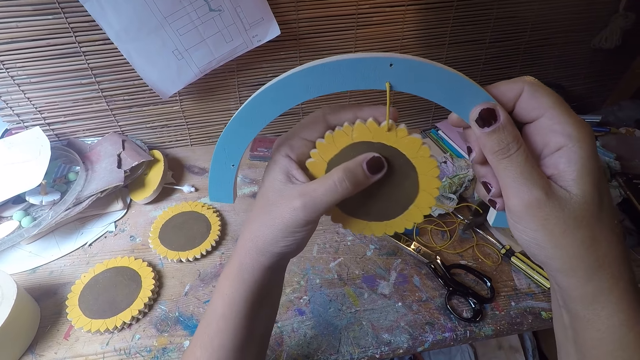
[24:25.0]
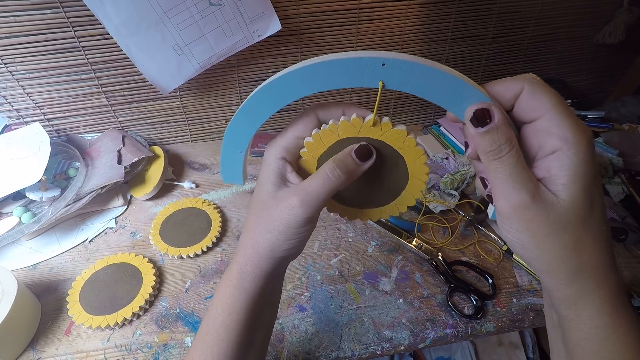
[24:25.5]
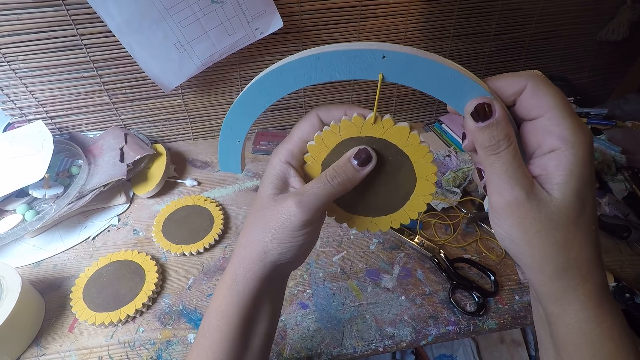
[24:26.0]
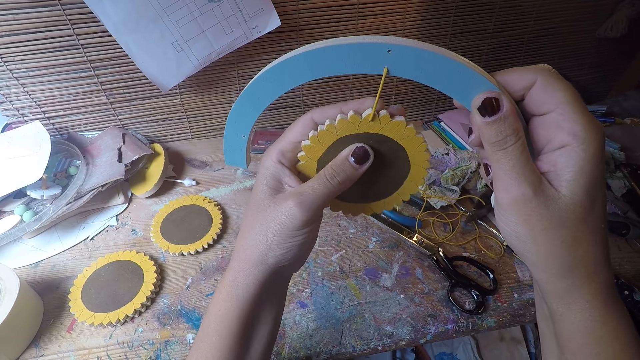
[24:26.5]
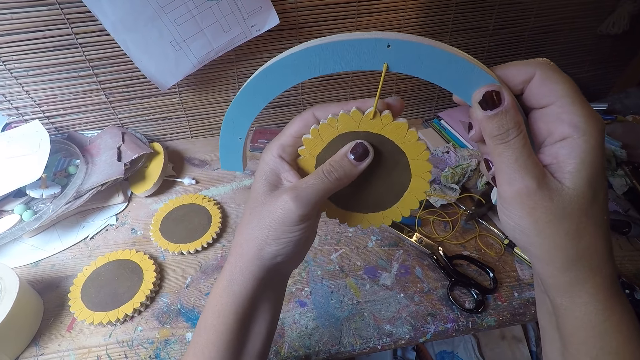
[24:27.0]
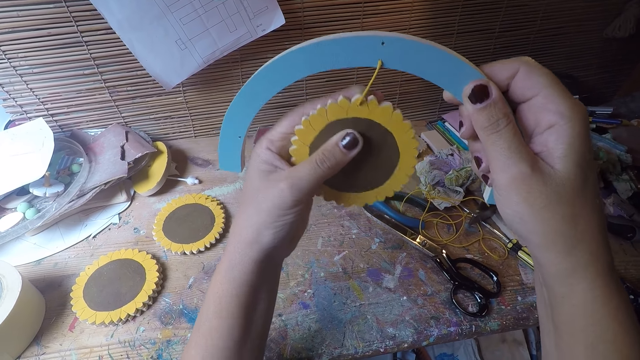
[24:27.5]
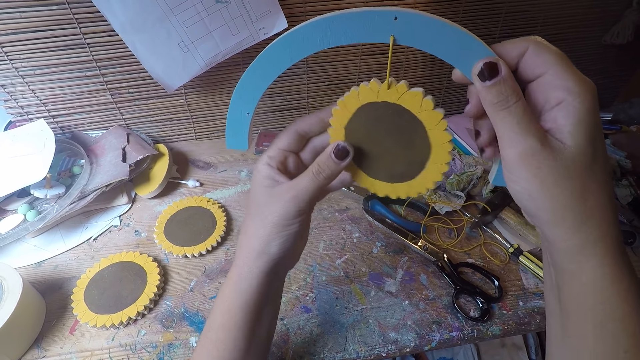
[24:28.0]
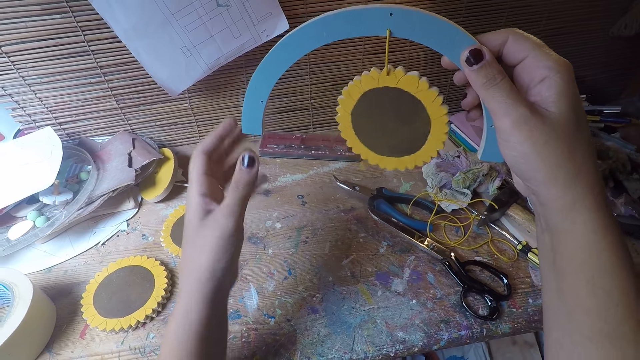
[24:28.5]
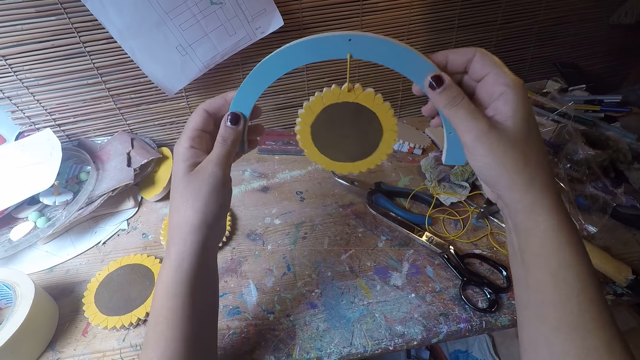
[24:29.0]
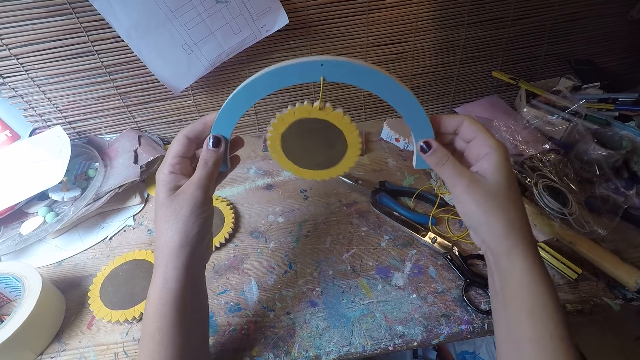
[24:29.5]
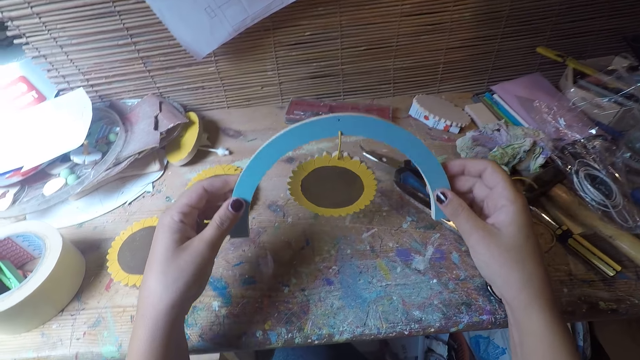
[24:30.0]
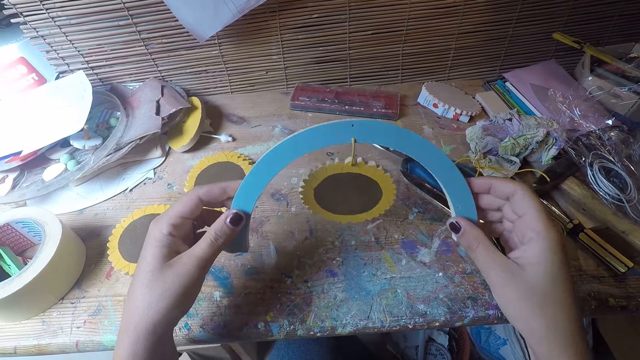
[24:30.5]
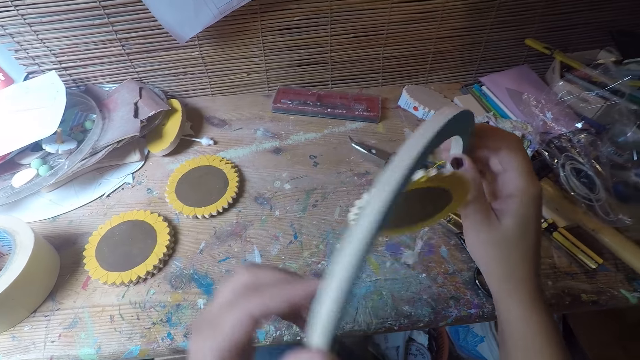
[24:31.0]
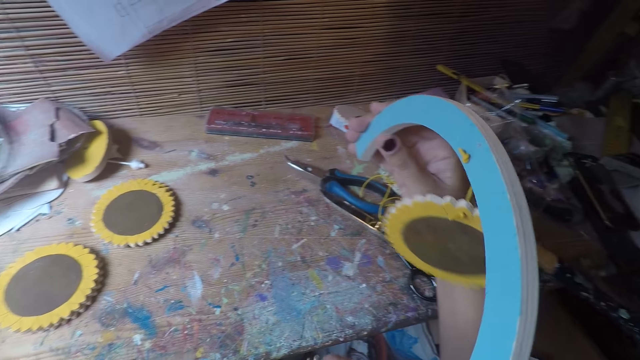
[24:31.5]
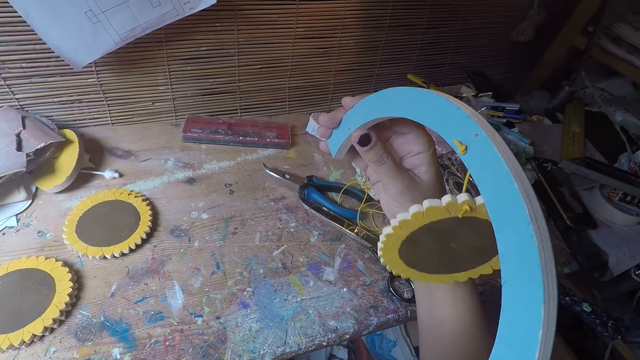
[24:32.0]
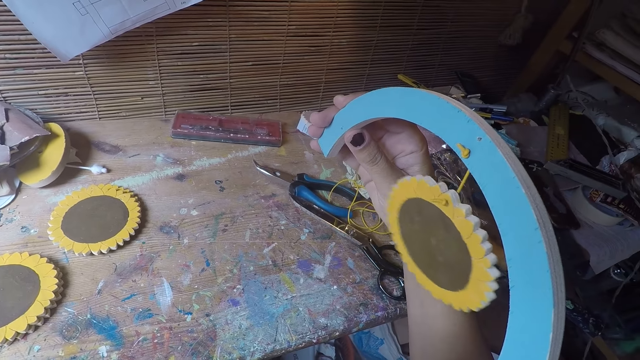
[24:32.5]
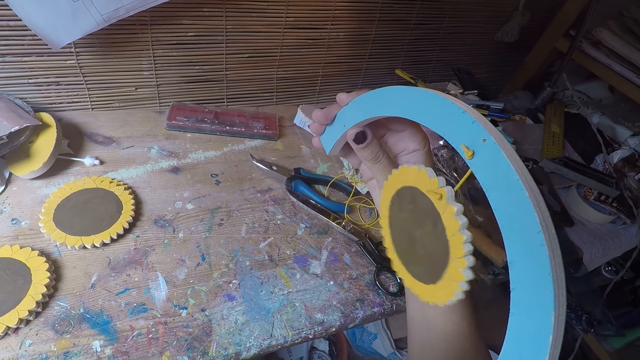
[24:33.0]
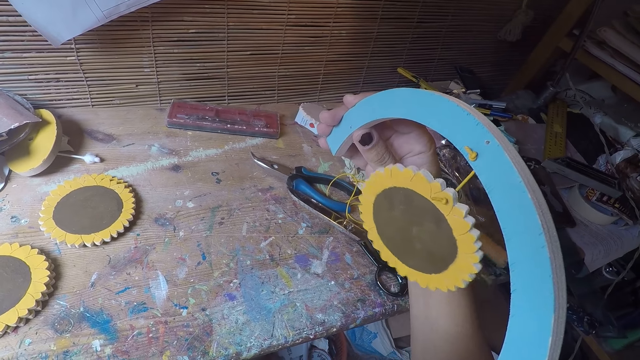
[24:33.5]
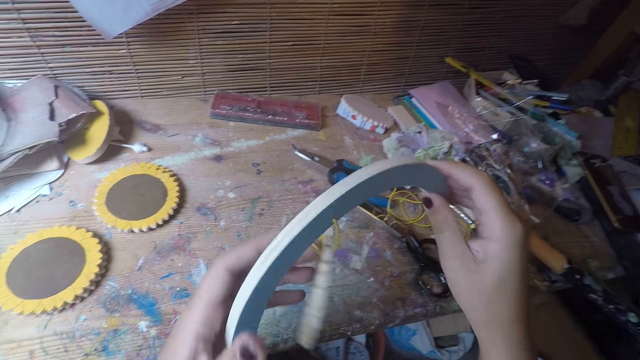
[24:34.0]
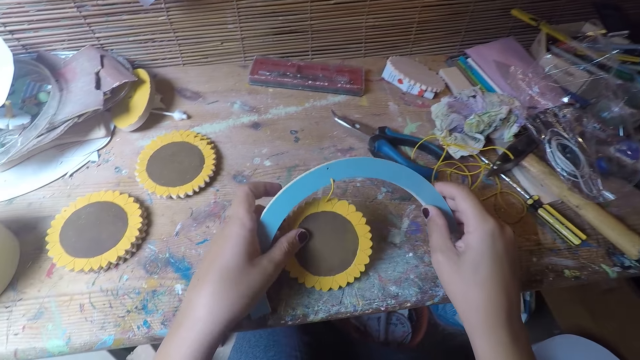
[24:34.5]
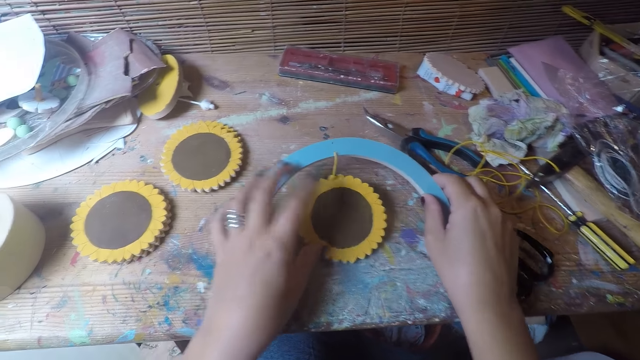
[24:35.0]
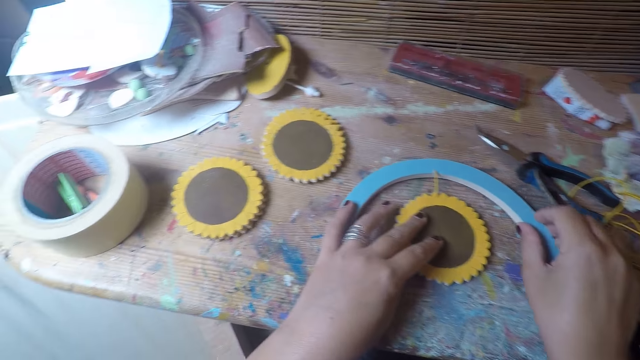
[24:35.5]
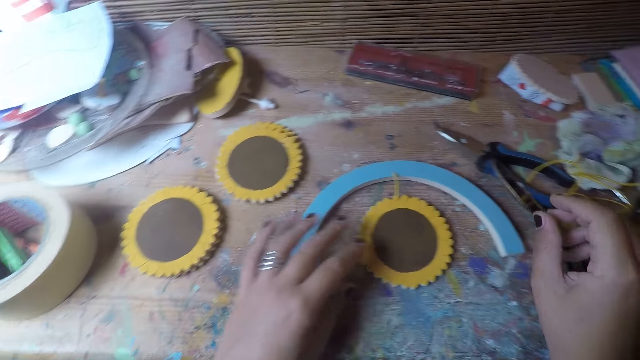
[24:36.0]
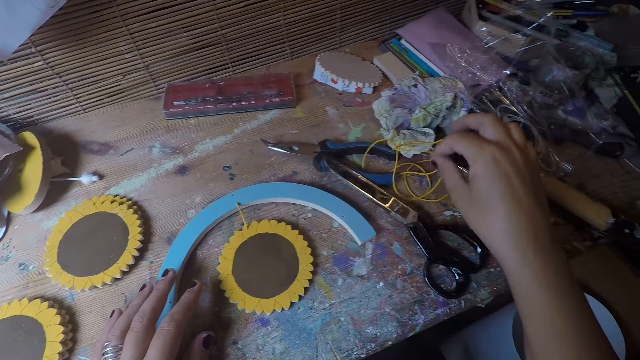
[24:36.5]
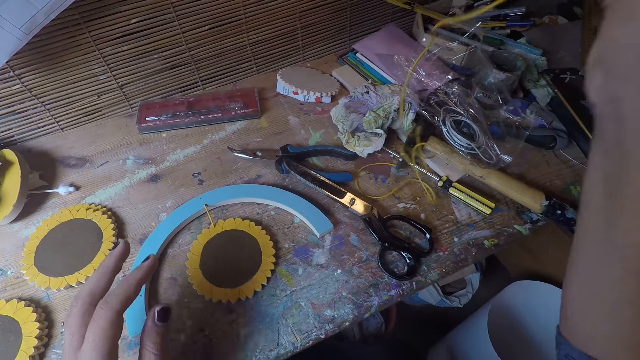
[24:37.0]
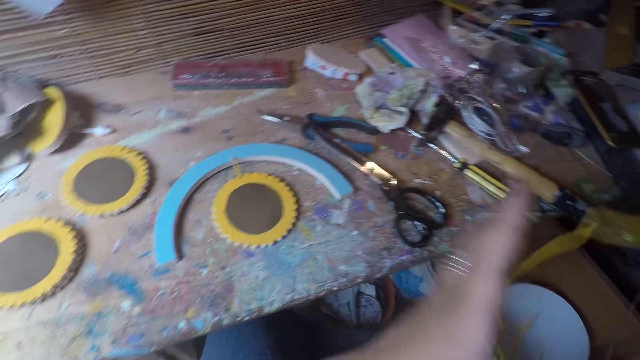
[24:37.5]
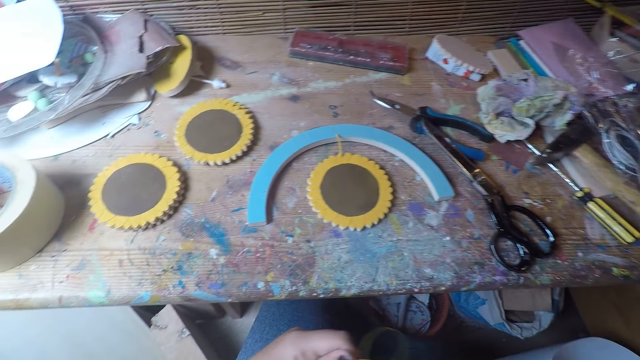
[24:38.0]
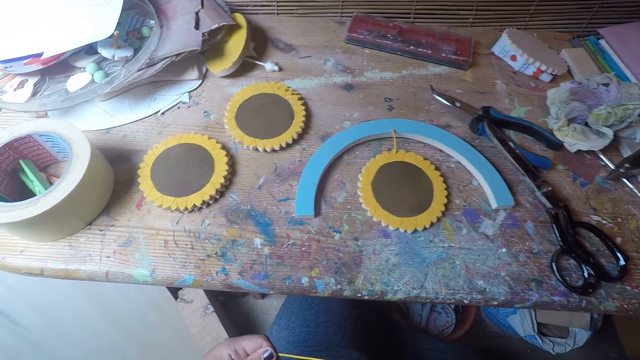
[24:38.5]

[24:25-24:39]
The camera wearer stares at the woodcrafts. She holds the table coaster arc with her right hand. She turns the woodcraft around and stares at the woodcraft. She drops the table coaster arc and thread in both hands on the table. She picks up a thread with her right hand.

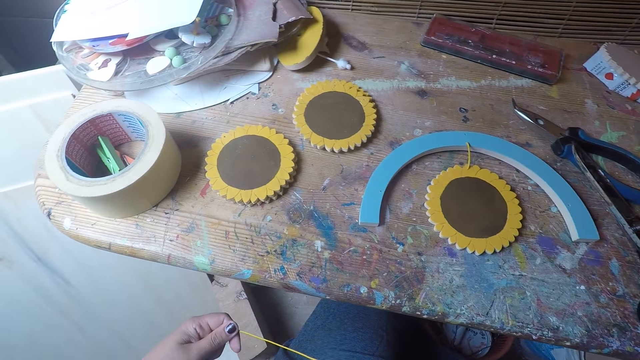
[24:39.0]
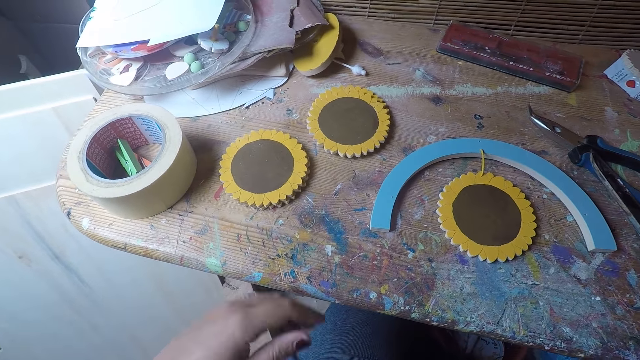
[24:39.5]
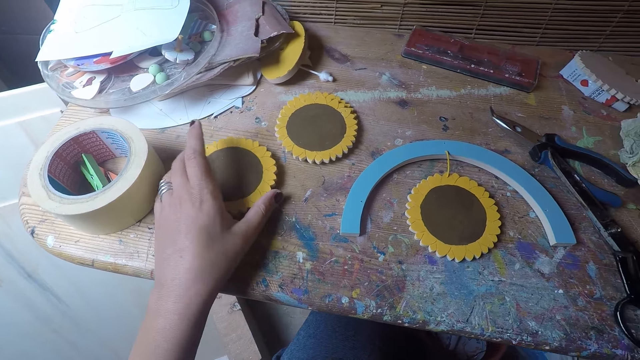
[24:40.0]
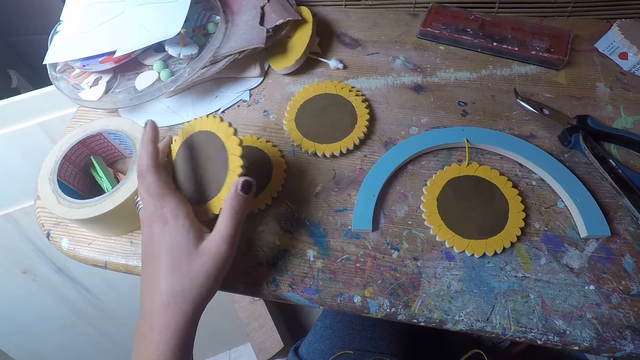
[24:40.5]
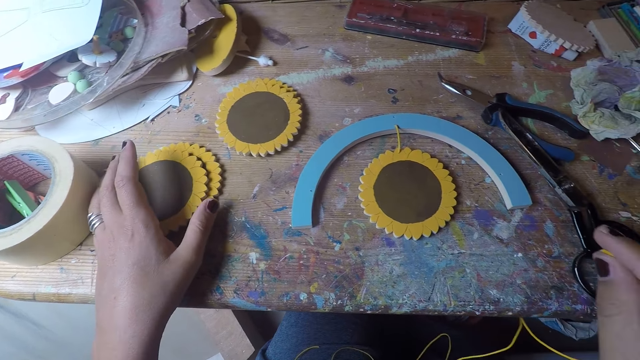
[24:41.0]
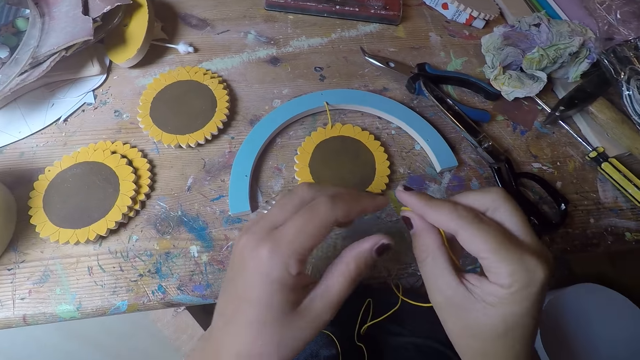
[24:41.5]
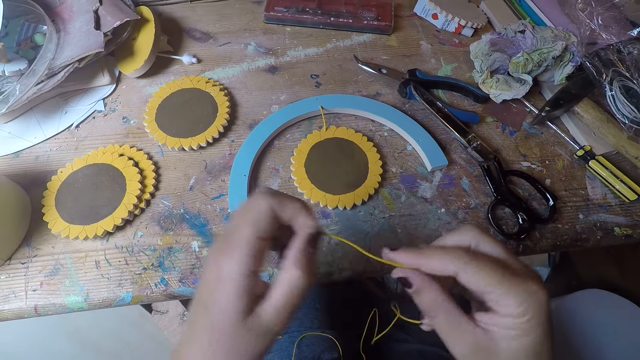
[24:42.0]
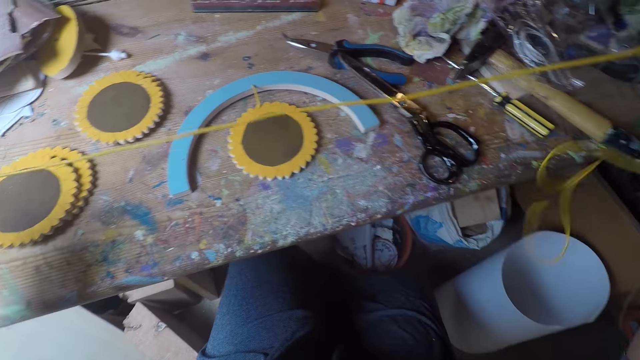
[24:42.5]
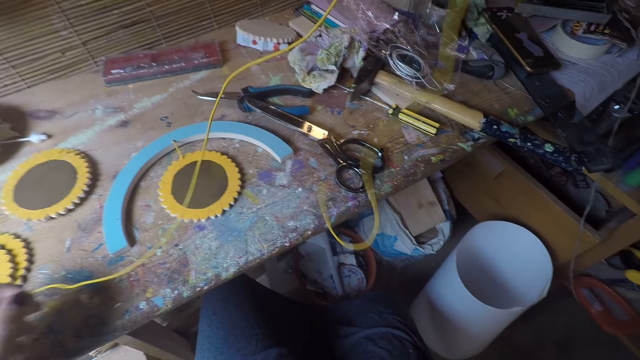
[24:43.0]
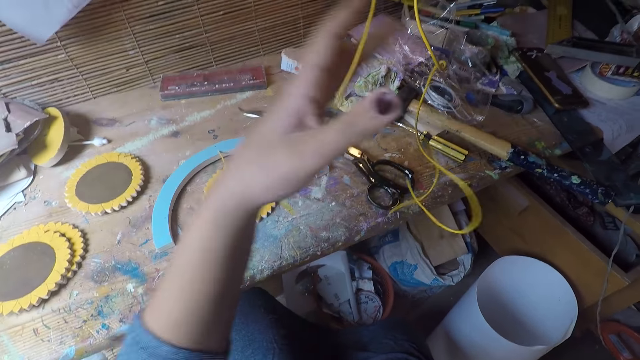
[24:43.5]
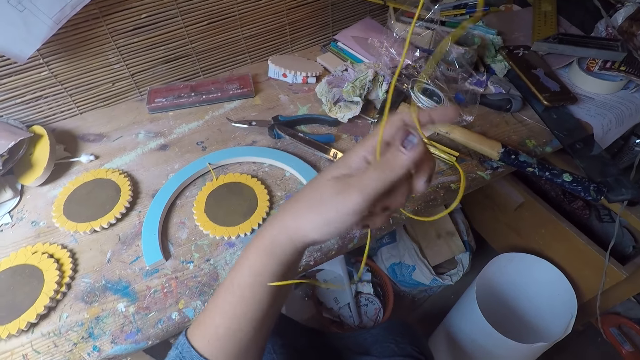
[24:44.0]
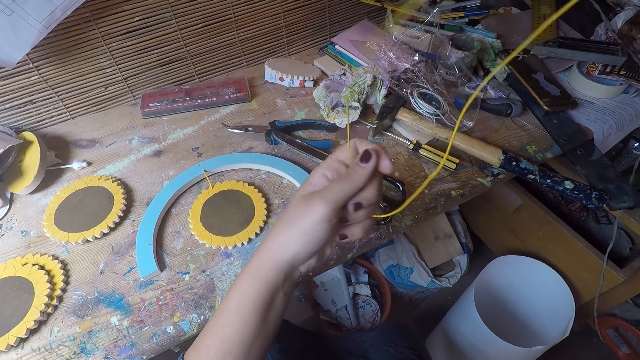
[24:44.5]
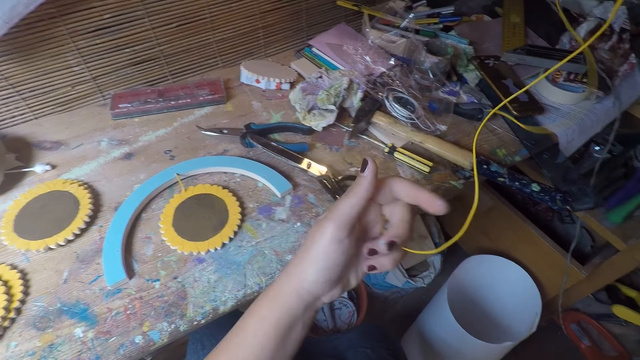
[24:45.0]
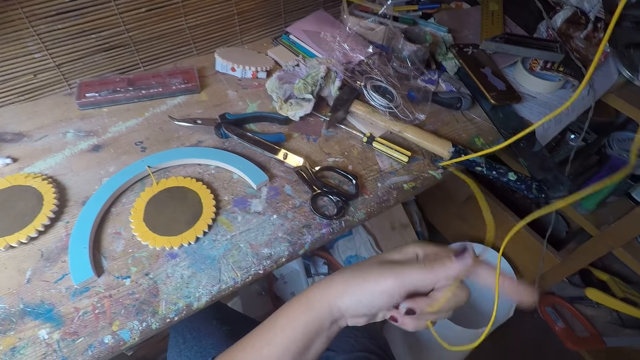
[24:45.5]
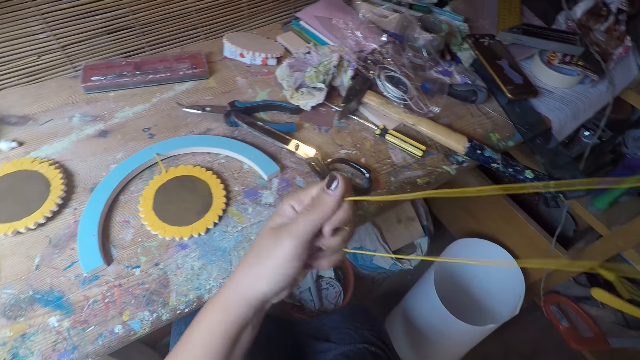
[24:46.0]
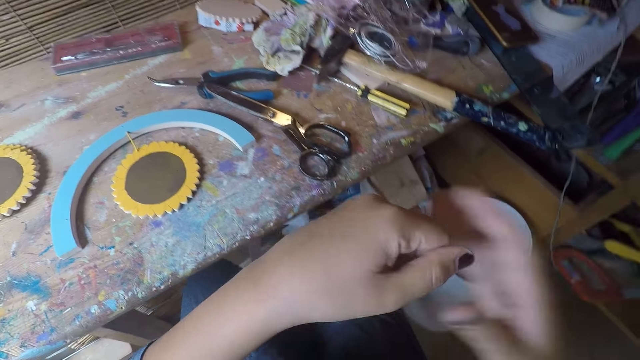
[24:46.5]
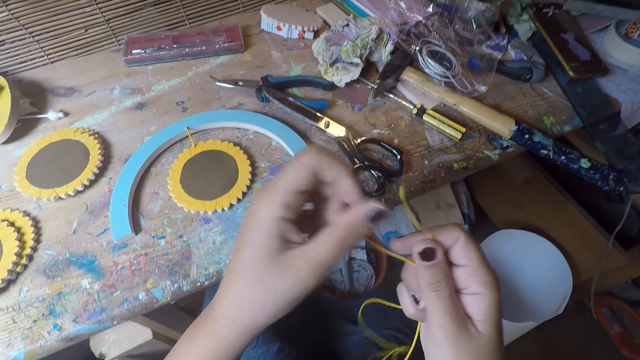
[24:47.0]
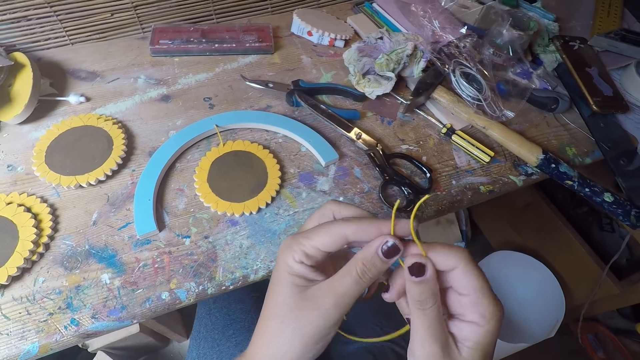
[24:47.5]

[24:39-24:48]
The camera wearer picks up a table coaster with her left hand. She drops the table coaster in her left hand. She pulls the thread with both her hands. She joins the thread with both her hands.
